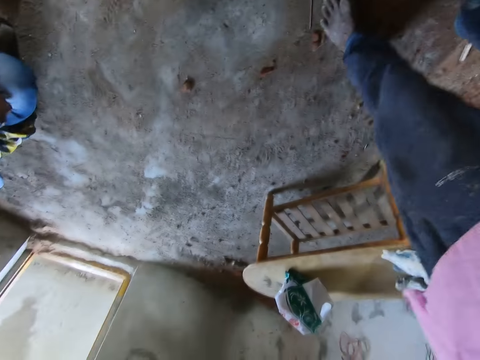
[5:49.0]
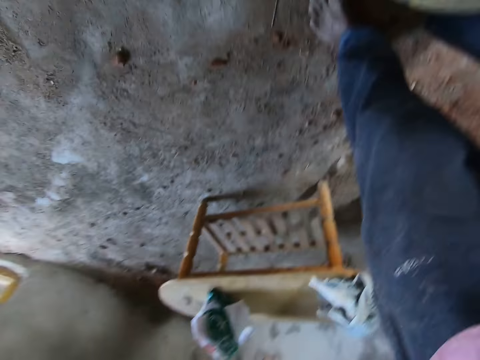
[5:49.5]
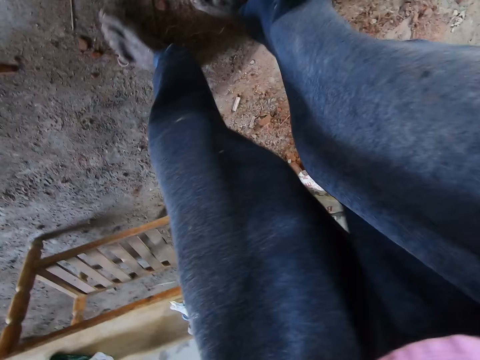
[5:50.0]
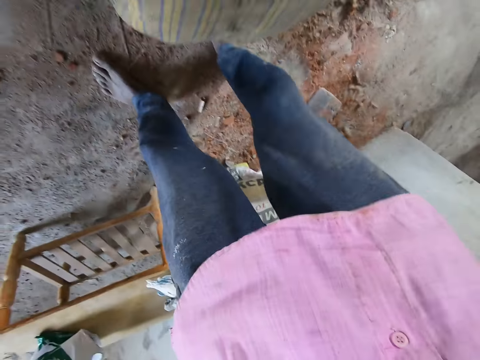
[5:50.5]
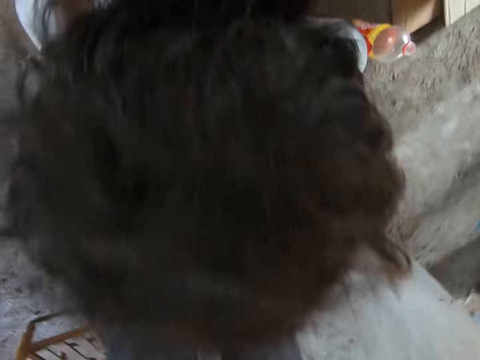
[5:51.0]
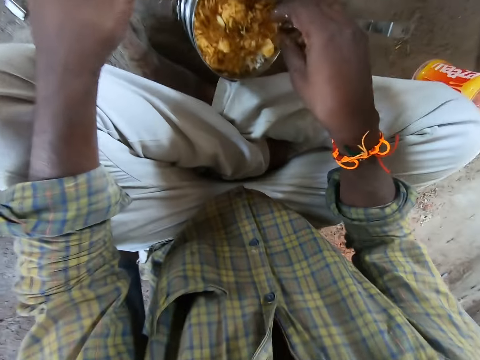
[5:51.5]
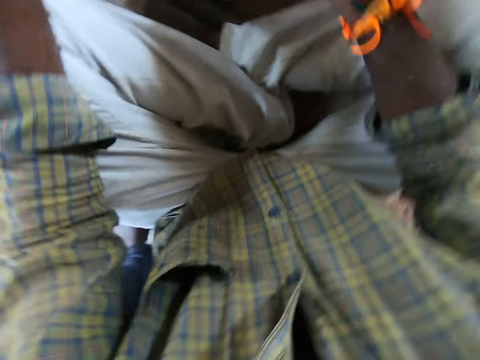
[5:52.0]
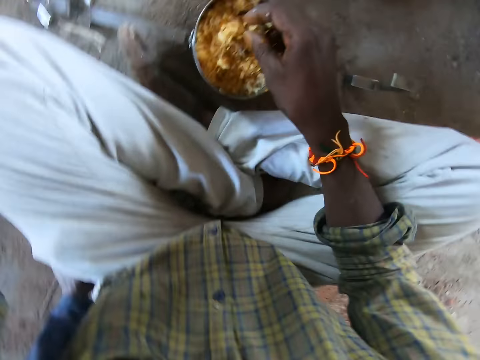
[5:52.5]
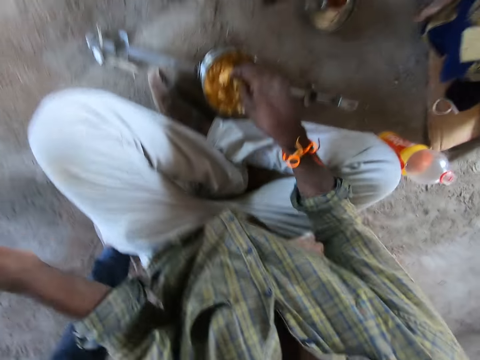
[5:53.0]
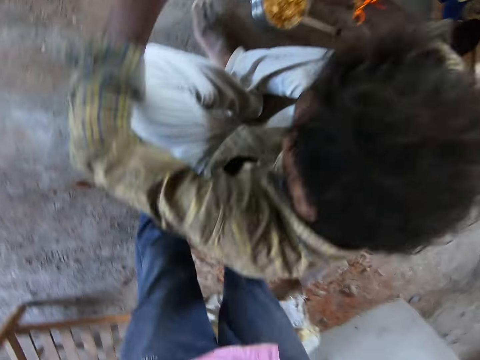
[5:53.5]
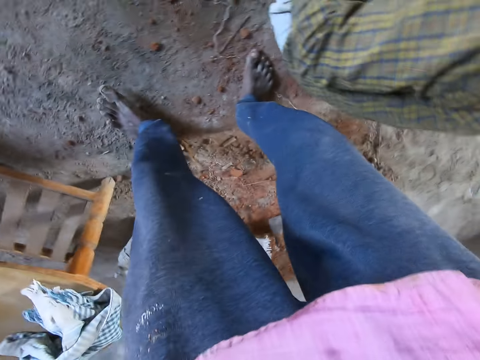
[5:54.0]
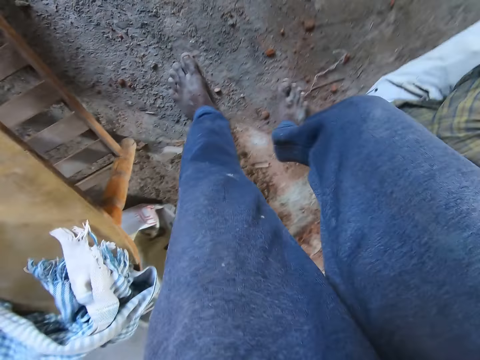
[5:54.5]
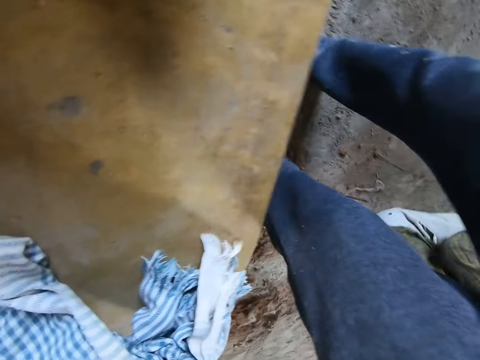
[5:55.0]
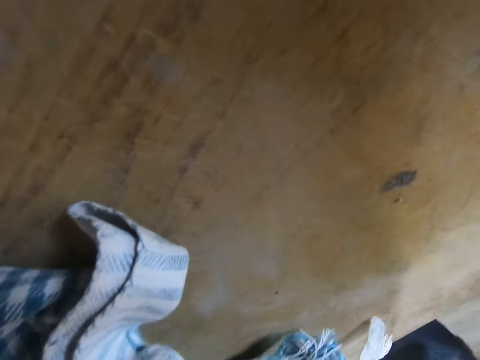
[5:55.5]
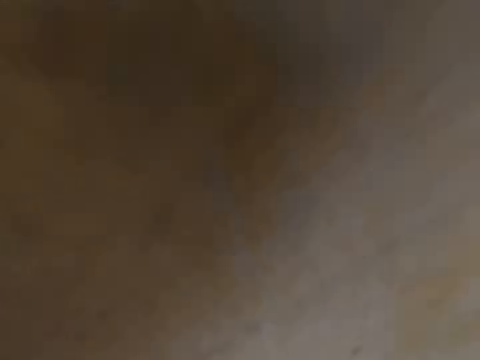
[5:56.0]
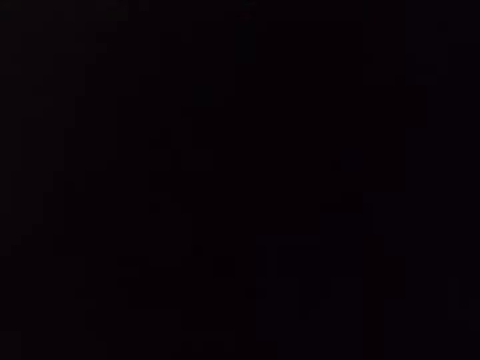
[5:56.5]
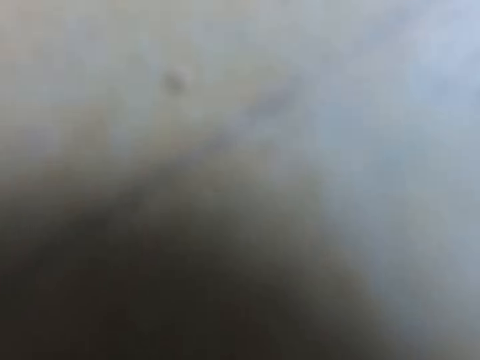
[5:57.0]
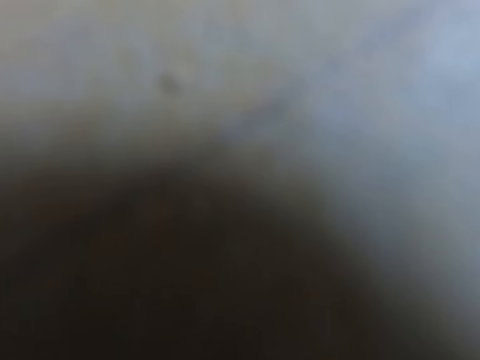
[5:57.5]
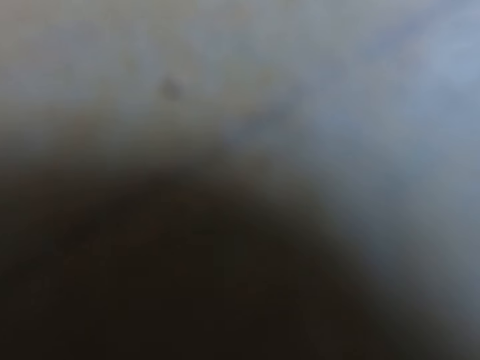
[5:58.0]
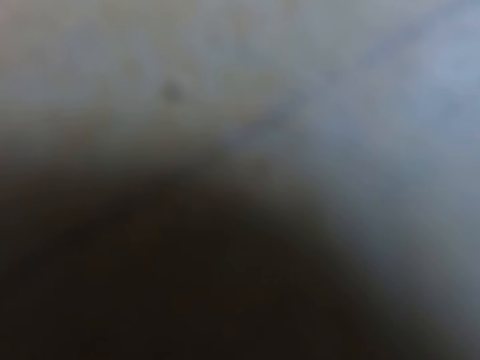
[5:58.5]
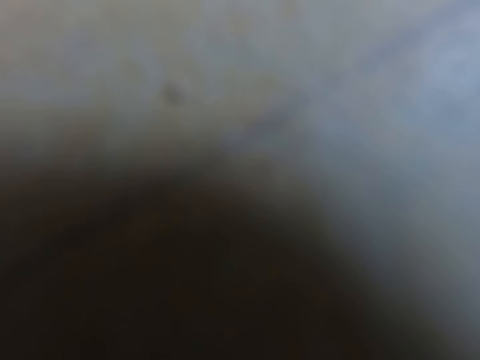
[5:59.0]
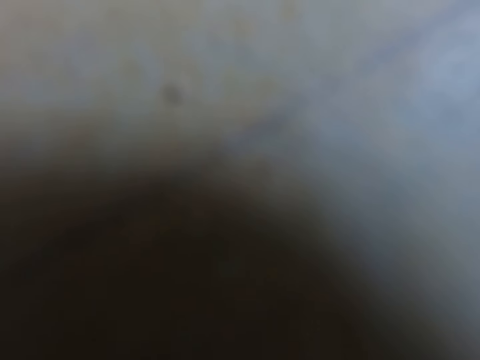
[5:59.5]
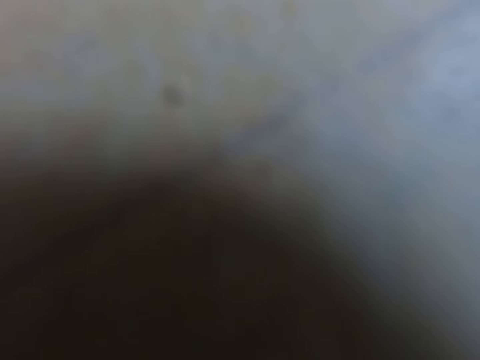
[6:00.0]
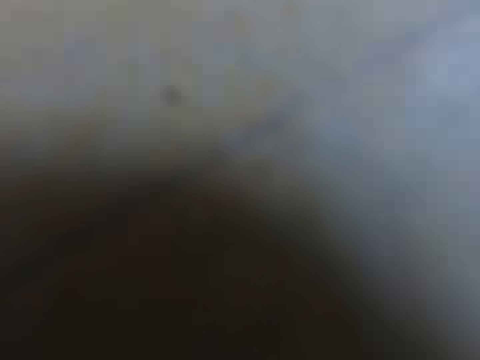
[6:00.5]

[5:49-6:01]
The camera wearer moves a little. A man puts the hand in the food on a dish. The camera wearer stands beside the man. They move a little.

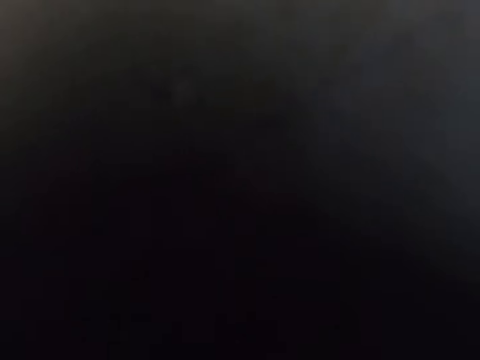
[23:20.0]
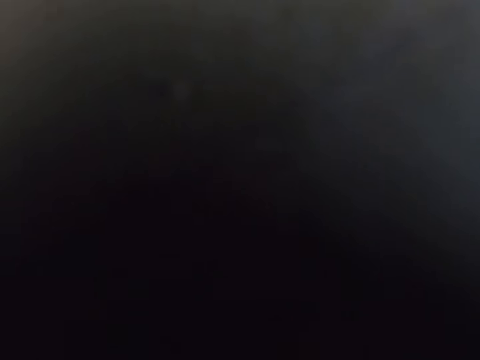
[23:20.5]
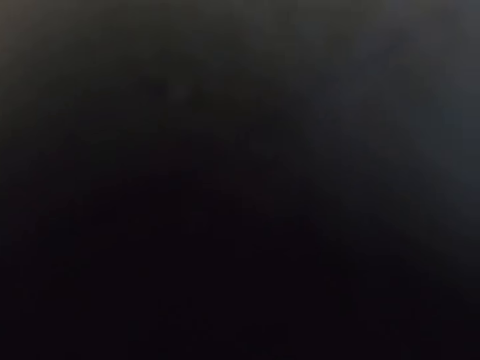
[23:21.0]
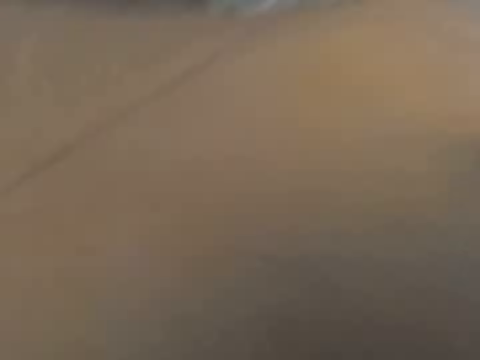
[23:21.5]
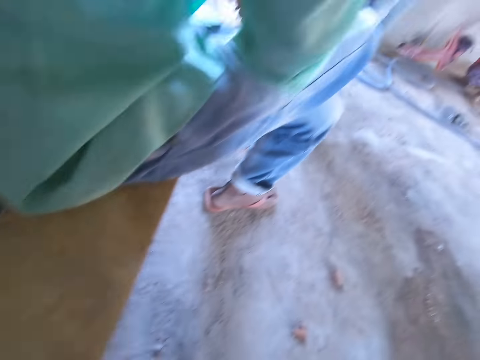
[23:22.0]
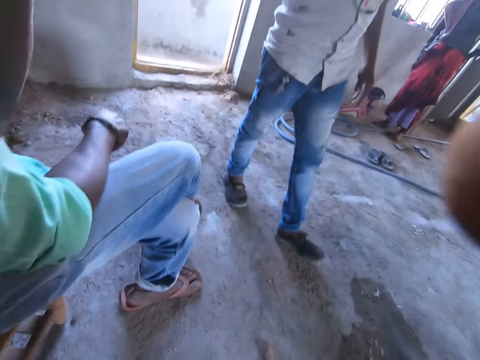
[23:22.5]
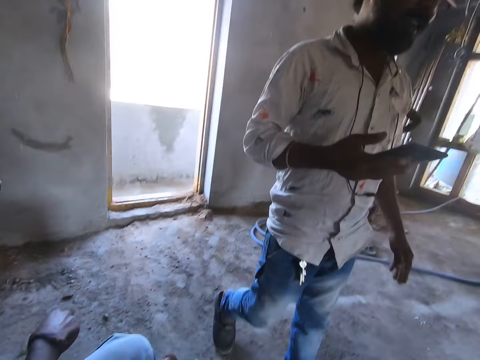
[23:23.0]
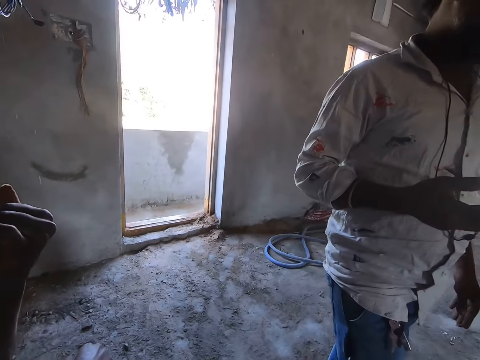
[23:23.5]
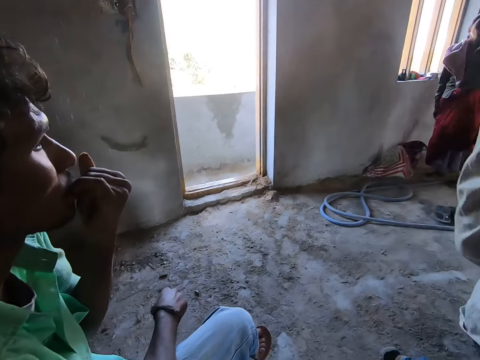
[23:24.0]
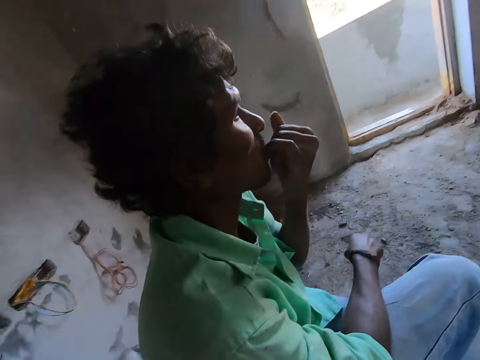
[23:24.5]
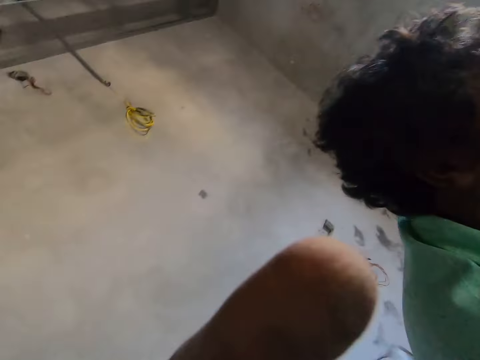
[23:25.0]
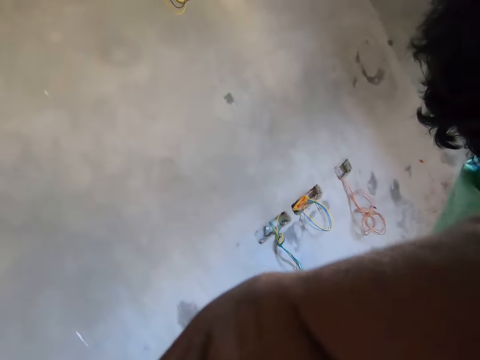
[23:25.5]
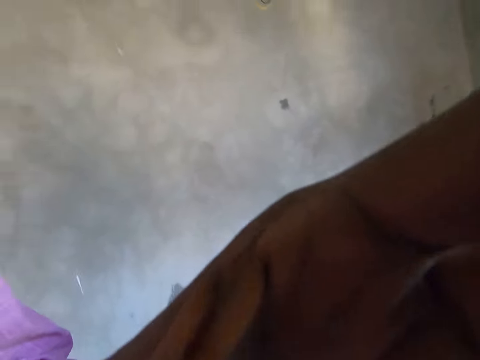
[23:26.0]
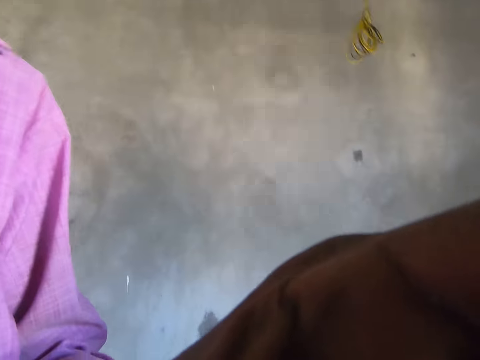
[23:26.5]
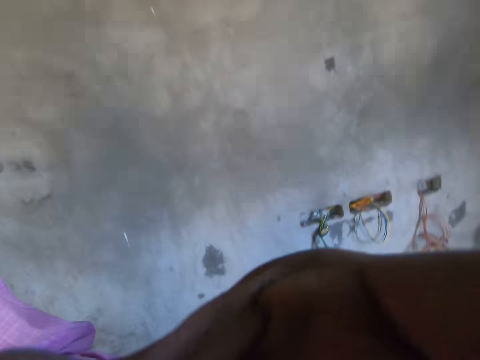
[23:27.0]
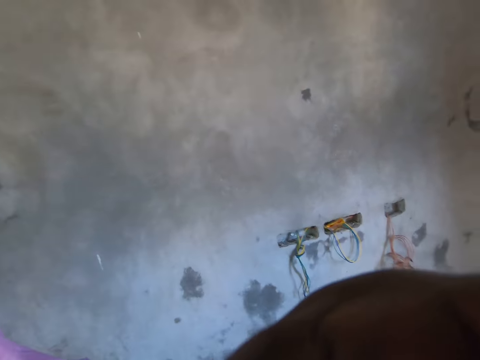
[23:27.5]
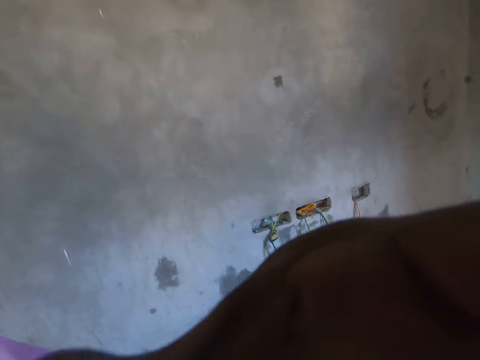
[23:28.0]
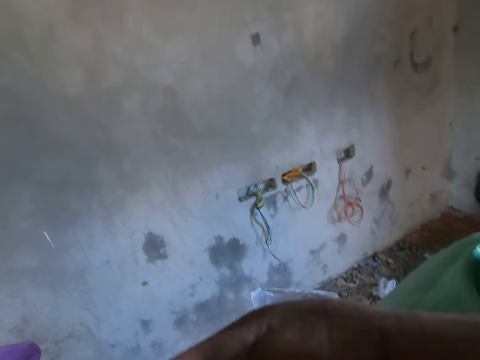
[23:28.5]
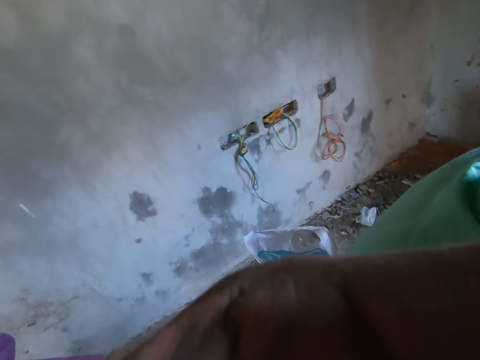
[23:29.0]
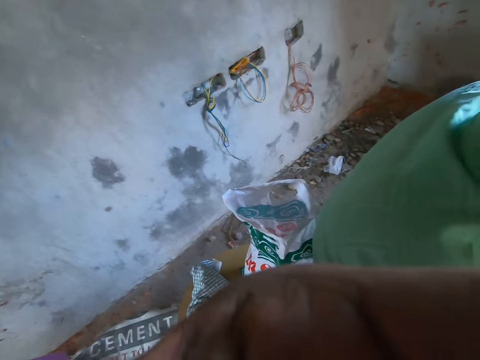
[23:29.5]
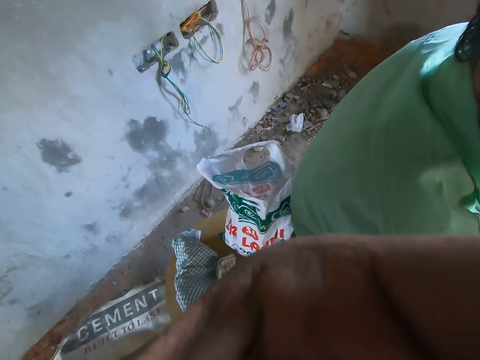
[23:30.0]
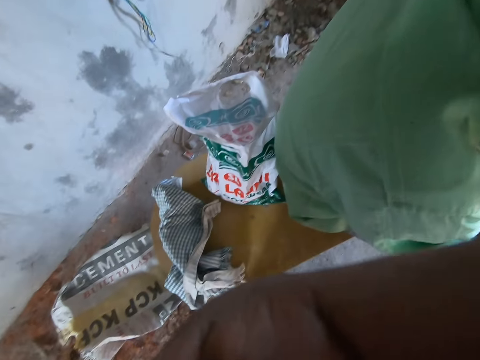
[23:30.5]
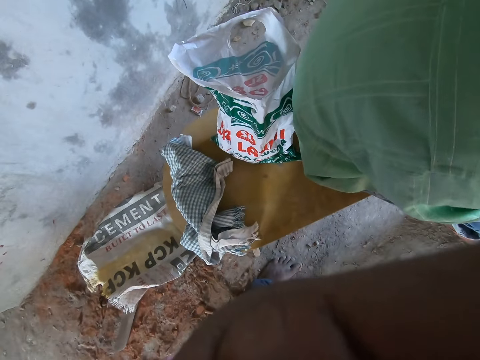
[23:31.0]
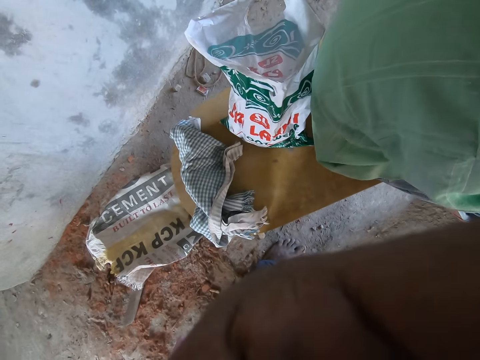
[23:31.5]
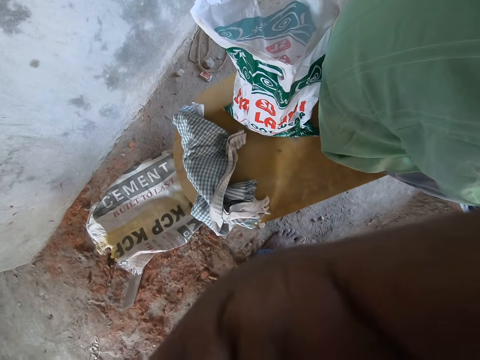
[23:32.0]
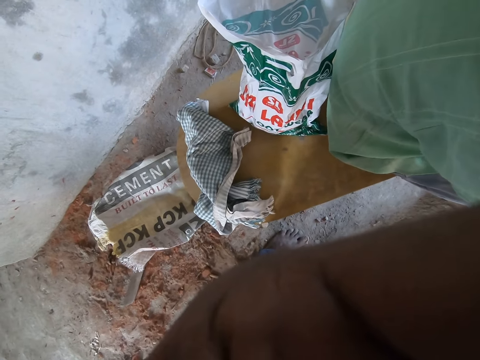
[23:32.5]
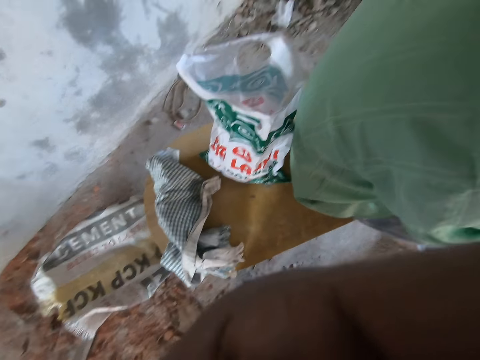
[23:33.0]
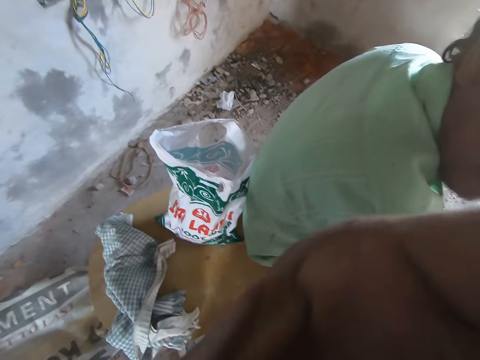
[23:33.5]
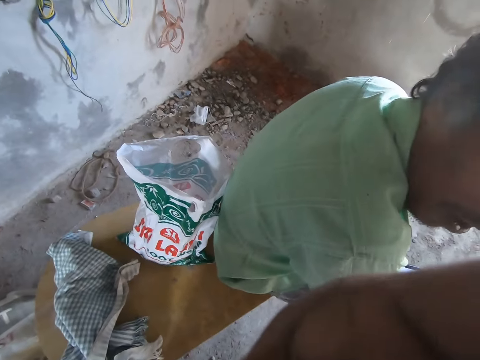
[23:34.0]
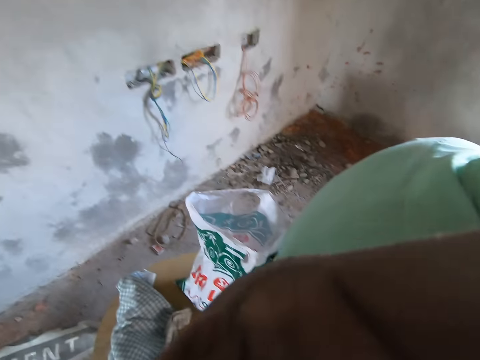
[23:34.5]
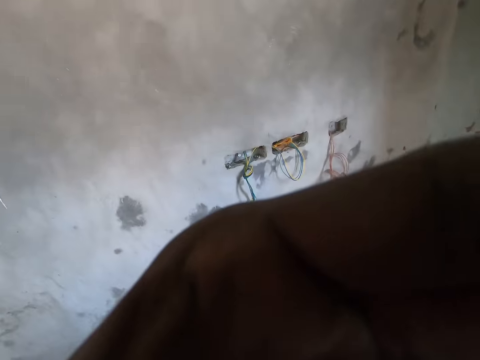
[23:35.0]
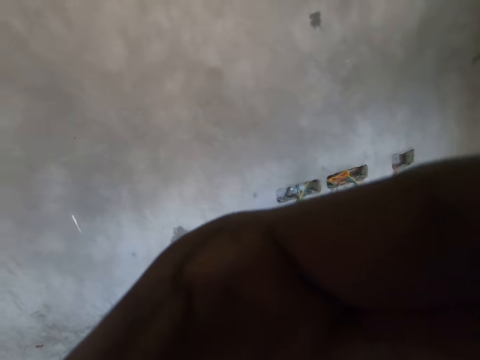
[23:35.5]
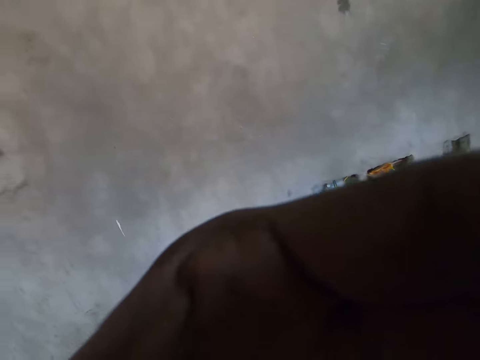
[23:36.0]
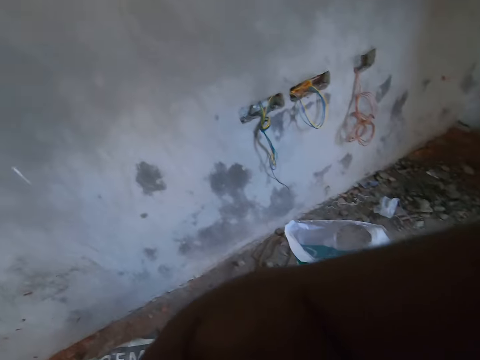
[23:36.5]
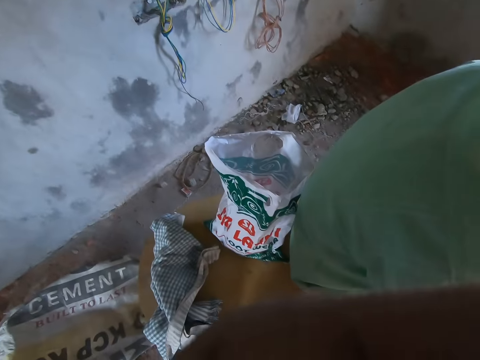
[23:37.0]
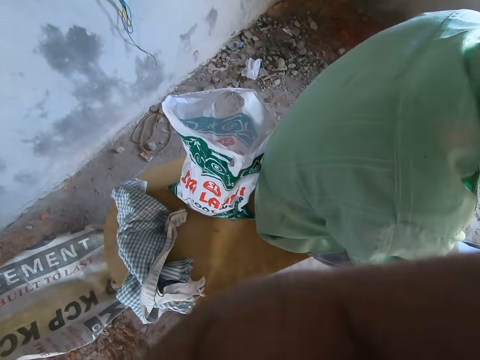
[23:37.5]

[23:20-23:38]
The camera wearer adjusts a camera. They look around, look forward and look left. They adjust the camera.
